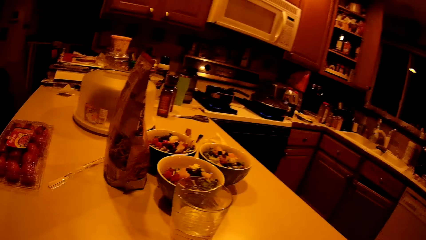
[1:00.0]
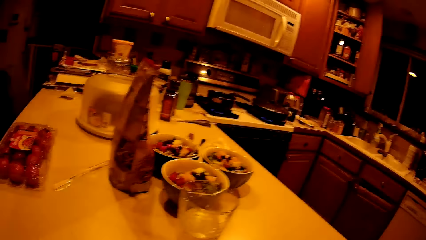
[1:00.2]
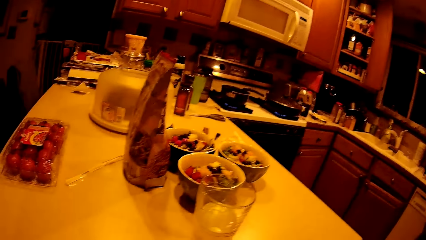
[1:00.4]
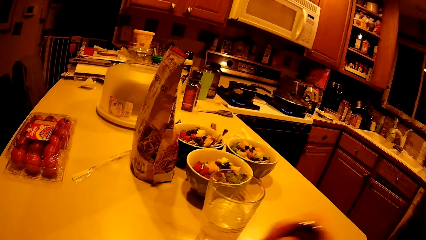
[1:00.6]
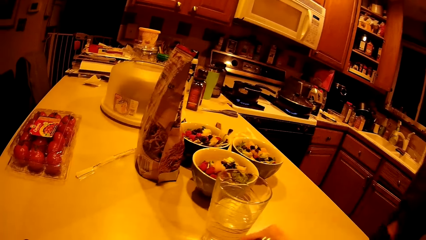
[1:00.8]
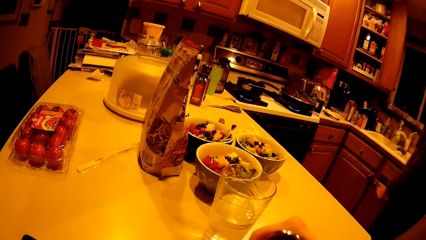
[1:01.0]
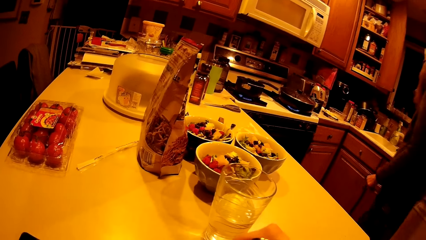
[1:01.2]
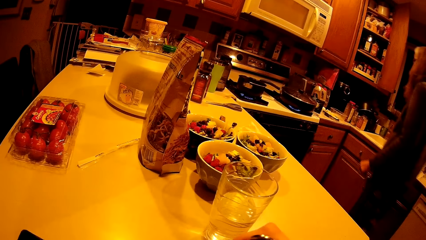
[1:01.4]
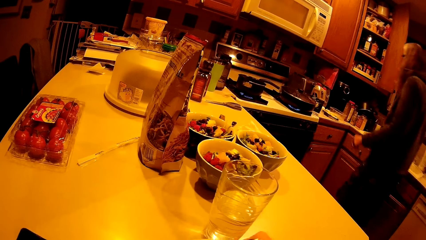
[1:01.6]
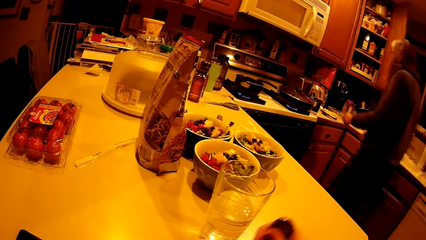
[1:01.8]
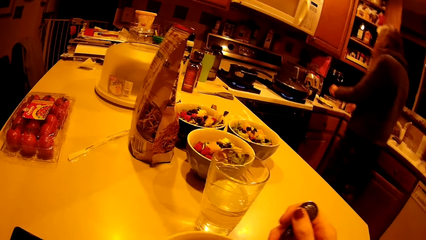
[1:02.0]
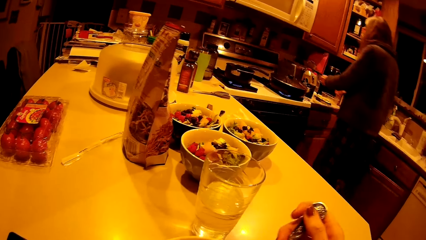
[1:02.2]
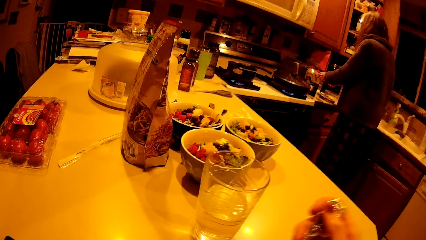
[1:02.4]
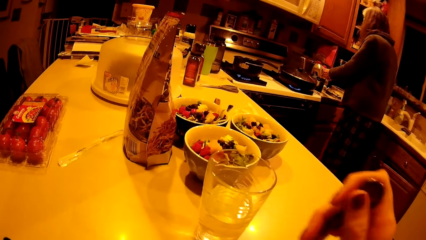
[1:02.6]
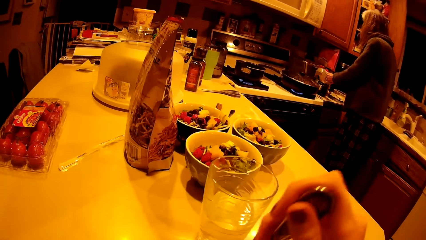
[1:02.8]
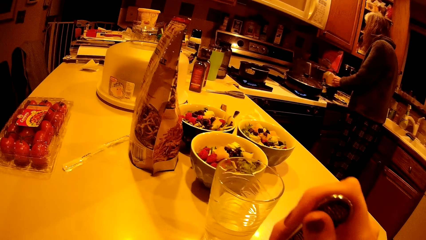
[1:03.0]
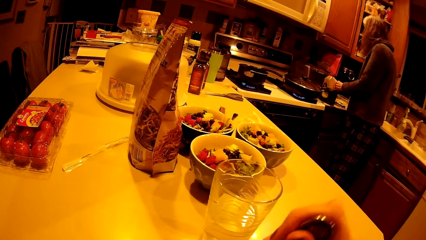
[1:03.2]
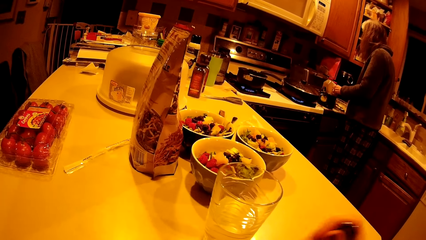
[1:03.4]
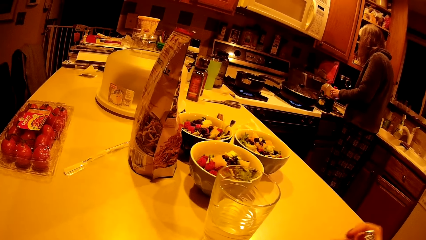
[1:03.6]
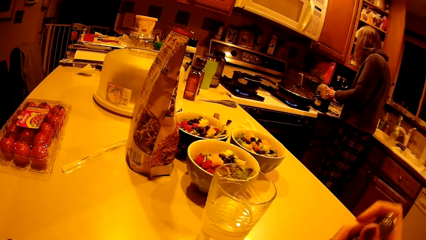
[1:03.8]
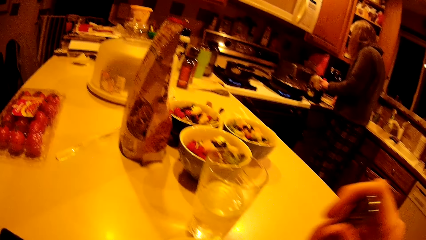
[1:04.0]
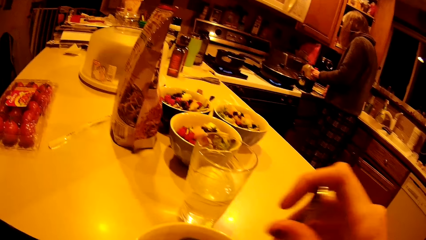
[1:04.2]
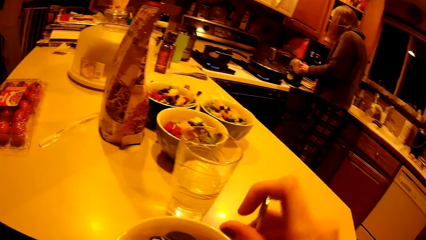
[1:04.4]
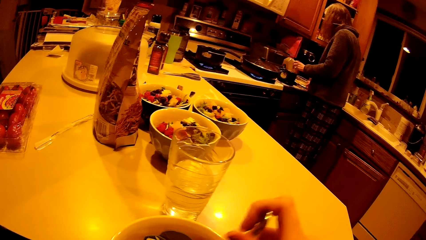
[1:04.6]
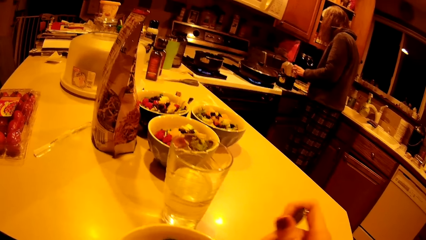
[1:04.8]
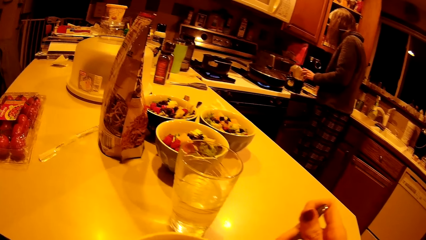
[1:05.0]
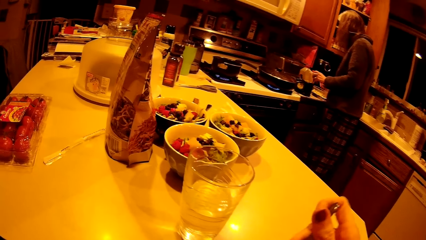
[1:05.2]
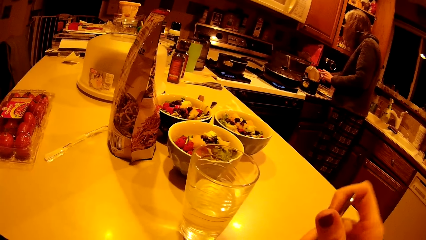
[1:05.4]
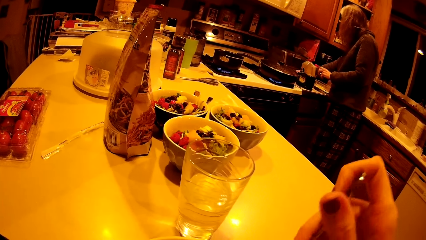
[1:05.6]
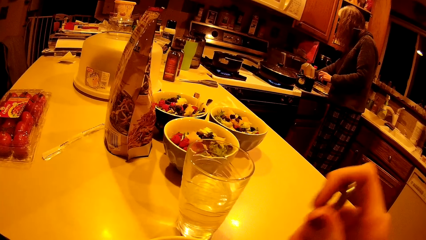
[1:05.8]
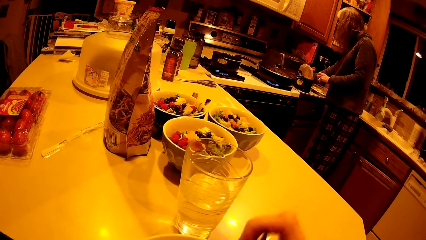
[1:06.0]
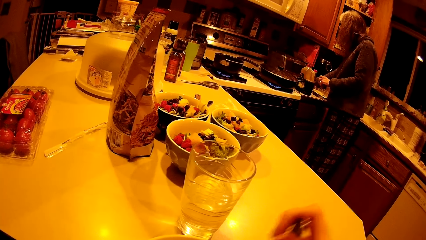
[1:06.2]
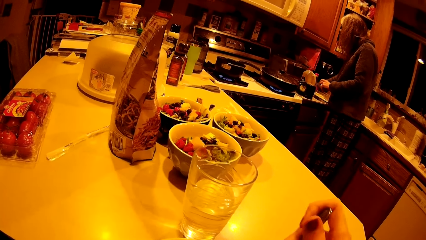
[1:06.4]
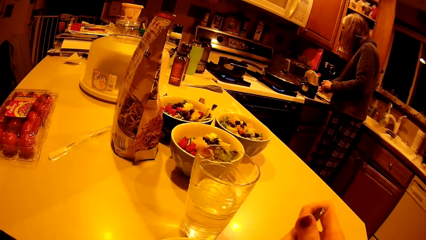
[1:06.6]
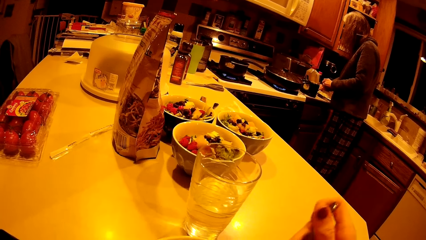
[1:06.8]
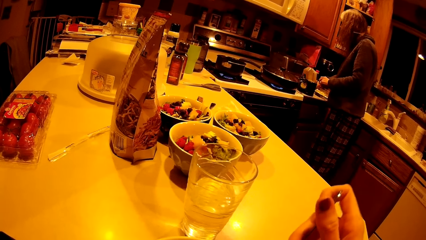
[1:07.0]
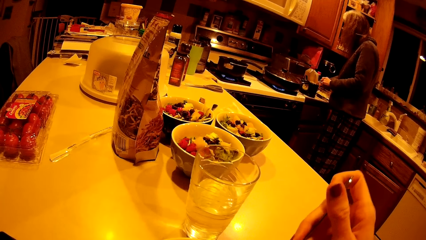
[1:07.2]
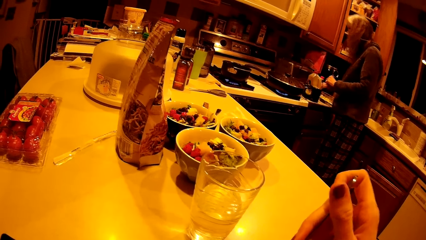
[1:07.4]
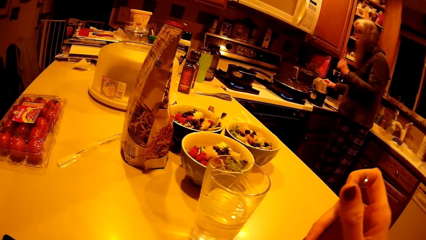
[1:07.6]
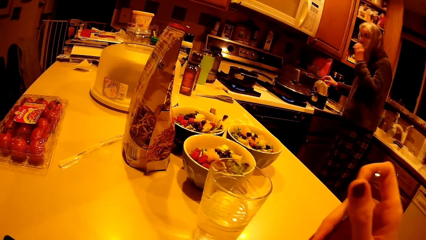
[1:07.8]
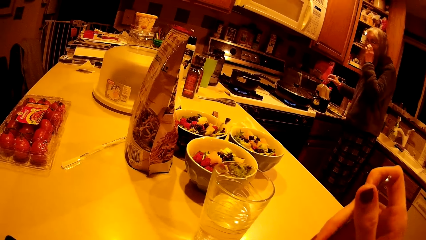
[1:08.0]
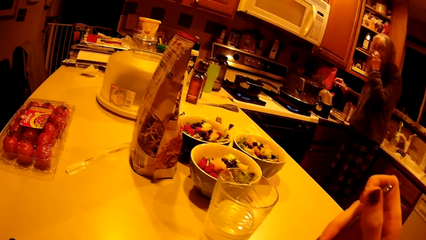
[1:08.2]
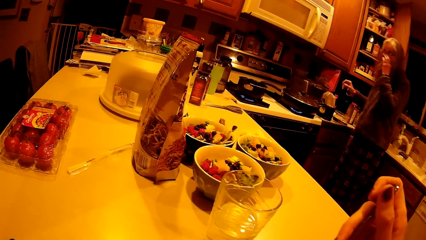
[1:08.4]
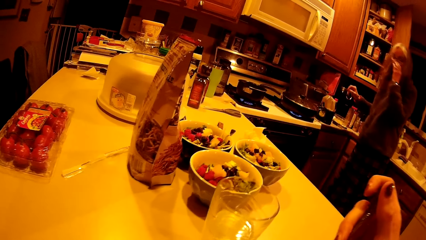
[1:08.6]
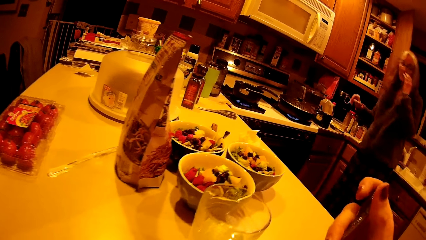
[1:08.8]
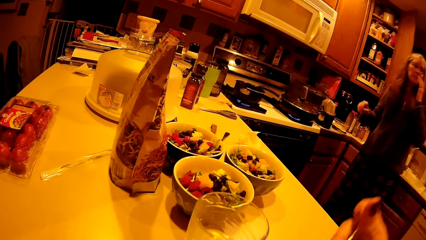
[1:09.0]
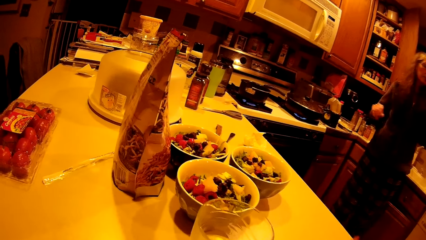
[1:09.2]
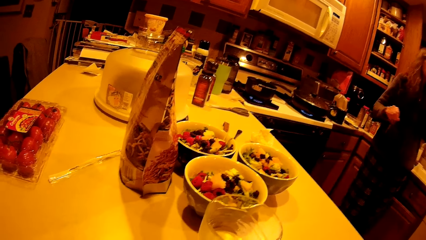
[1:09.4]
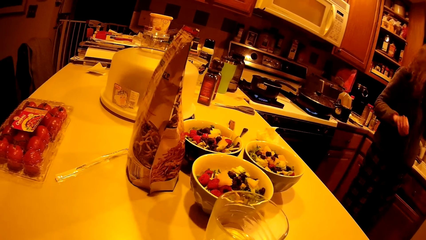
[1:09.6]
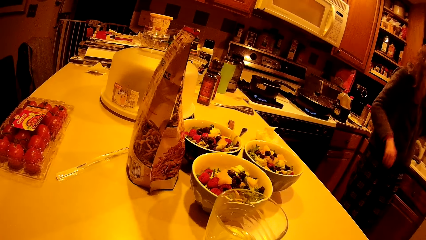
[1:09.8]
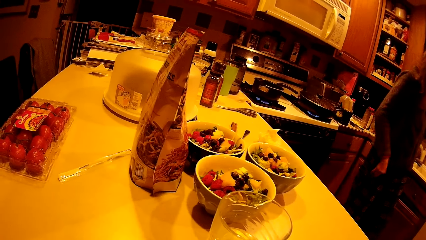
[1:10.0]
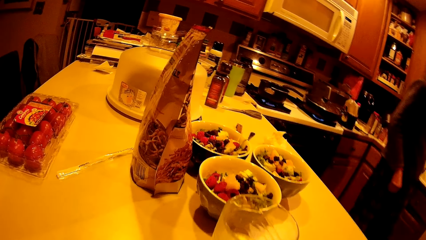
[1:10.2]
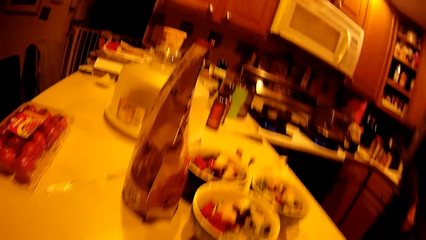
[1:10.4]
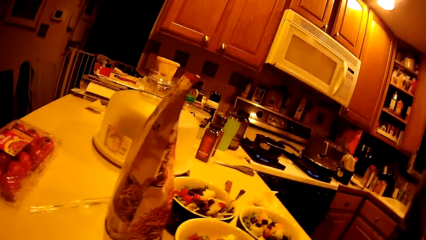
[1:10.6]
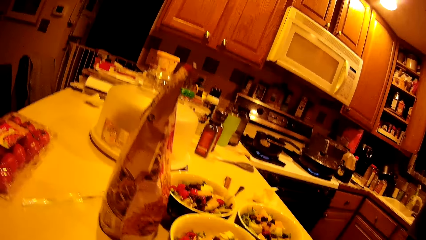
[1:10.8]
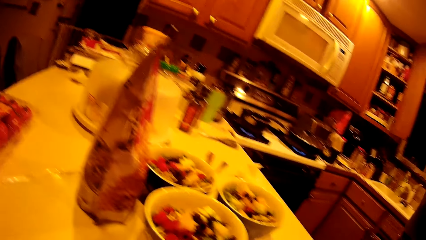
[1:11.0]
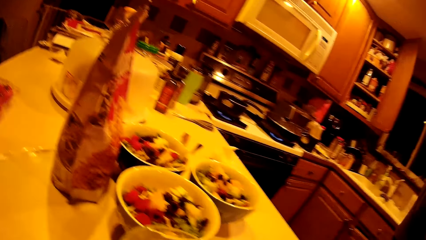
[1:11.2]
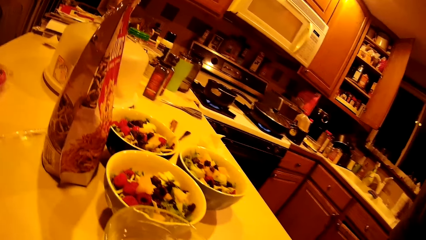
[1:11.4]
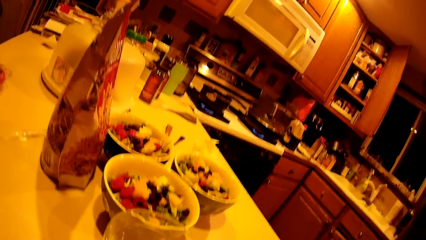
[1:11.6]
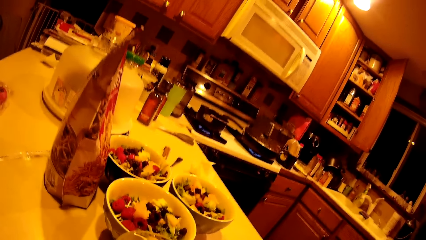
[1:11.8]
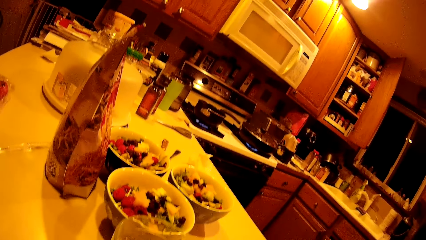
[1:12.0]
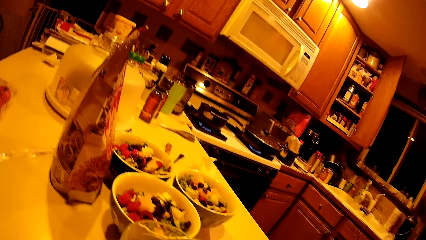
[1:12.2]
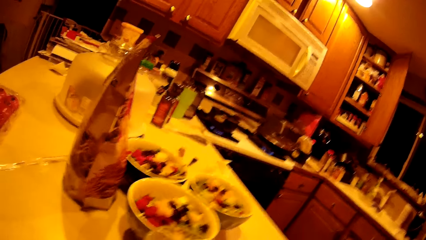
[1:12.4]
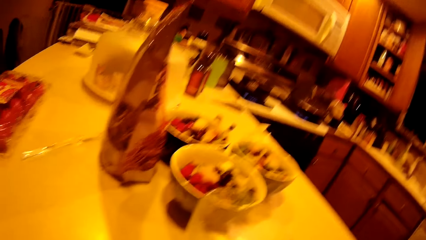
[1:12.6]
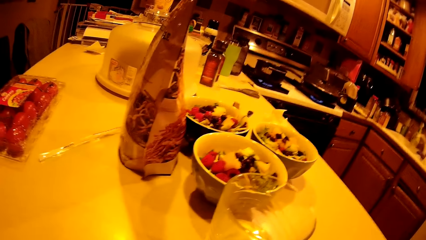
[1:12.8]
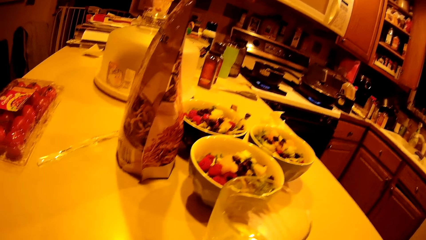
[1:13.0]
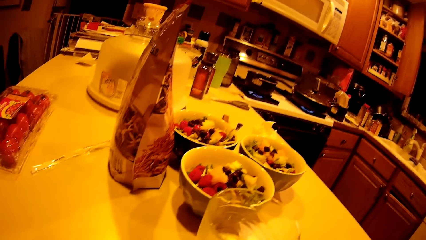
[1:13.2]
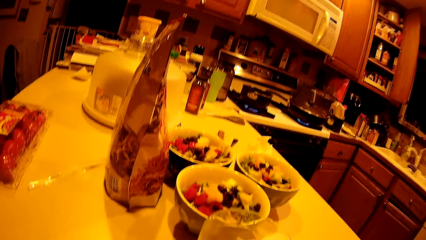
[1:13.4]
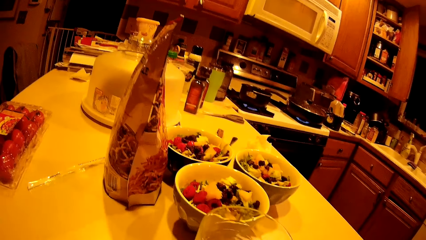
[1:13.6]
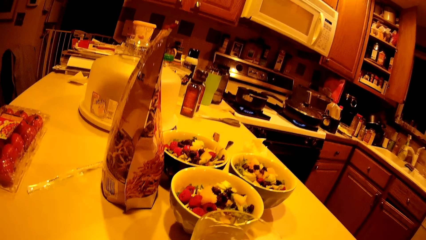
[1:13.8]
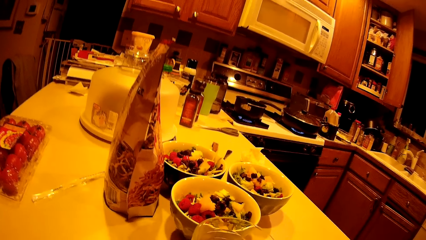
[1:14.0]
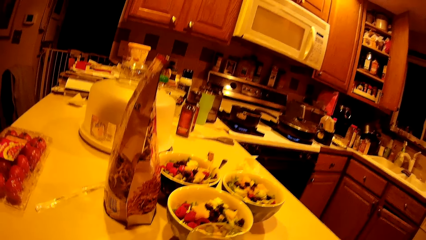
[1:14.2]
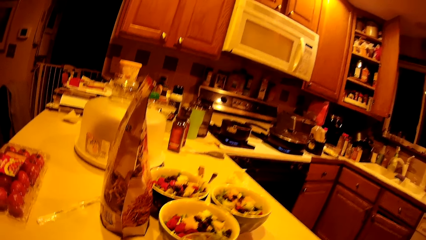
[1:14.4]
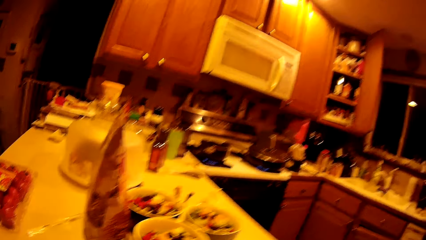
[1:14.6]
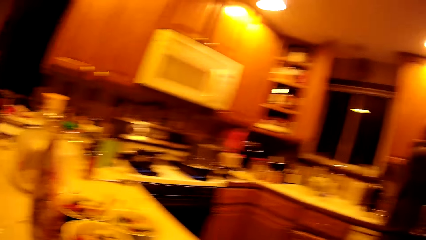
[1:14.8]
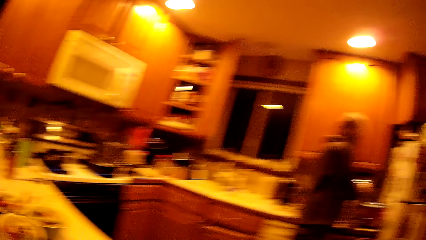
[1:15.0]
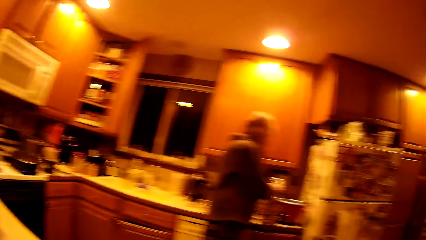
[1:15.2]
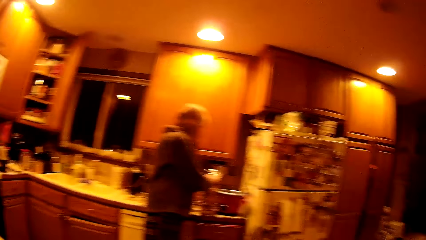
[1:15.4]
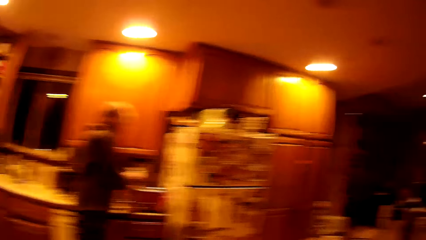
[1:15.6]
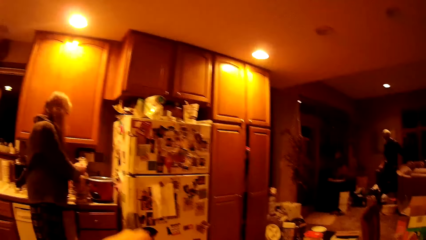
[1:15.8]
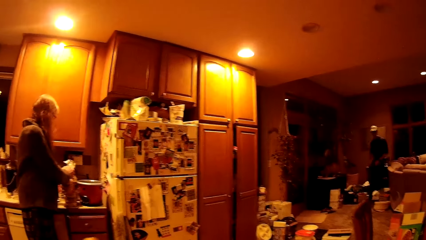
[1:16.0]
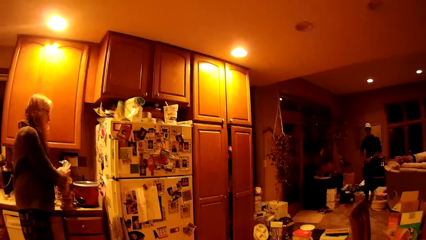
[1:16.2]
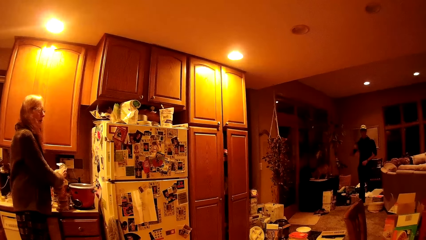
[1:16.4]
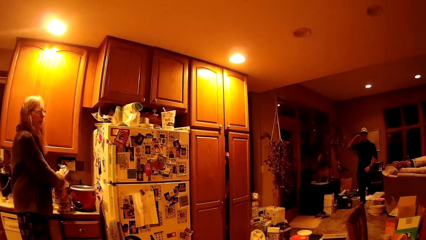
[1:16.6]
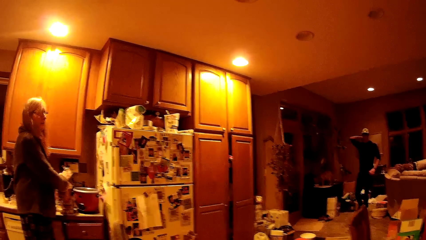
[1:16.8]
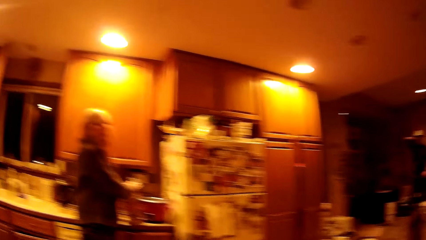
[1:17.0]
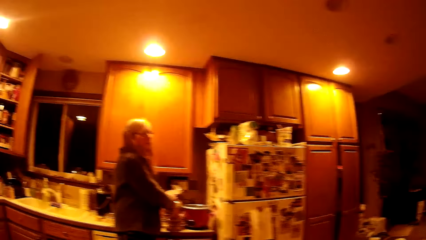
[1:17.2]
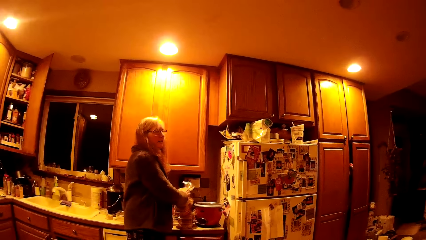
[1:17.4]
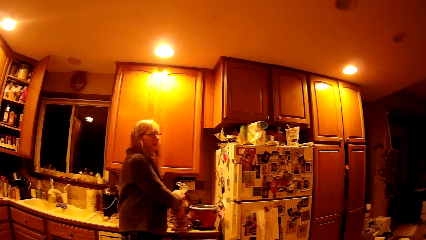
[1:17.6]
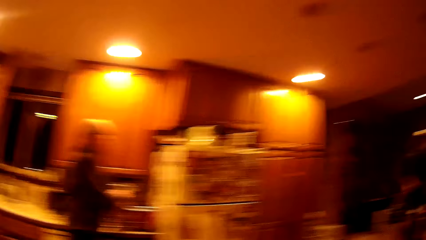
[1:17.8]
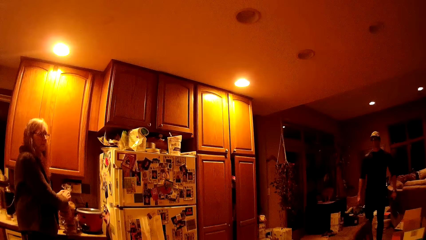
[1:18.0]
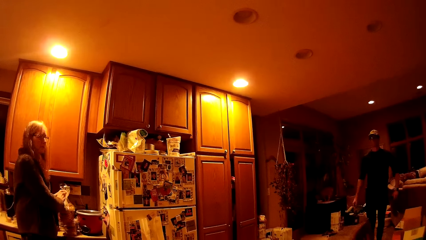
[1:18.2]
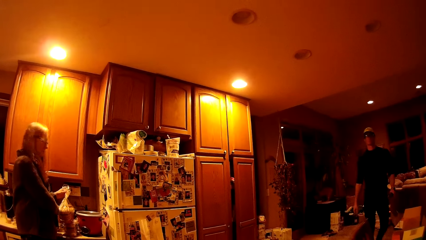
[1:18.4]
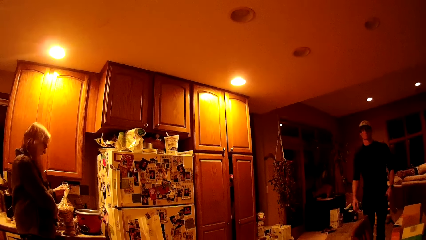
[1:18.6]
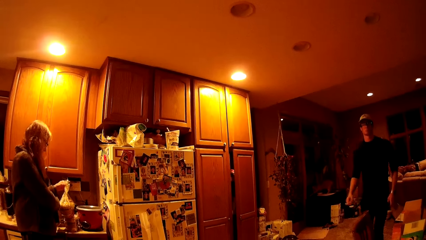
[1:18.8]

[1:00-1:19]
The woman moves a plastic container across the kitchen cabinet with her left hand. The camera wearer picks up food from the plate on the kitchen cabinet with the fork in her right hand. She drags a bottle of liquid. The woman touches her face with her right hand. The camera wearer walks in the room. The woman loosens a loaf of bread in a polythene bag on the kitchen cabinet with both hands. The camera wearer touches something.
